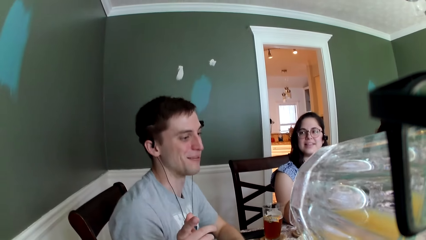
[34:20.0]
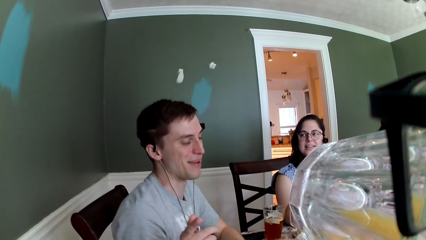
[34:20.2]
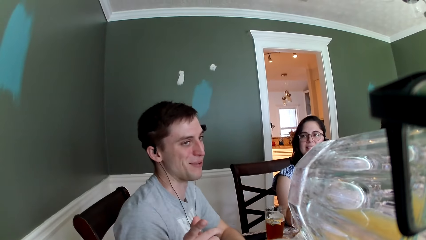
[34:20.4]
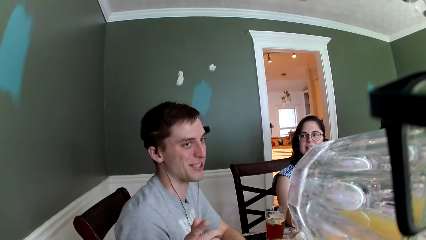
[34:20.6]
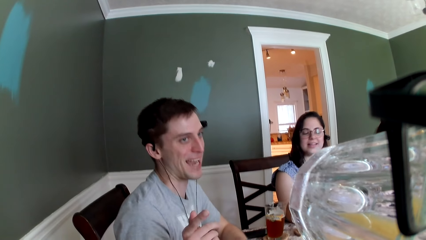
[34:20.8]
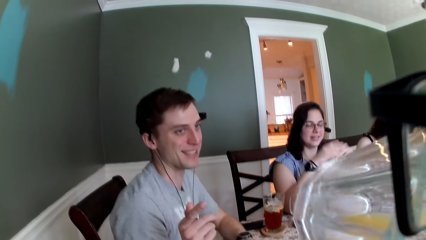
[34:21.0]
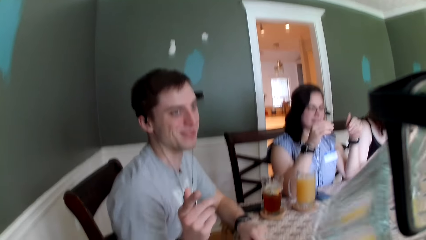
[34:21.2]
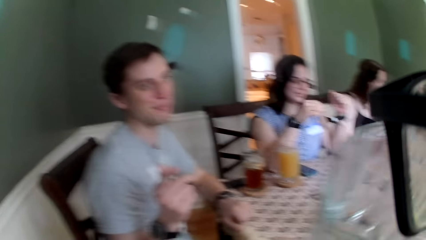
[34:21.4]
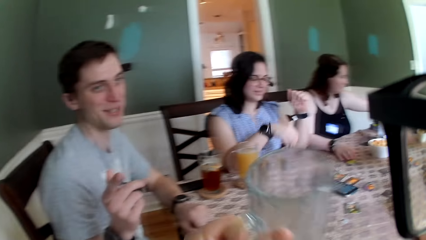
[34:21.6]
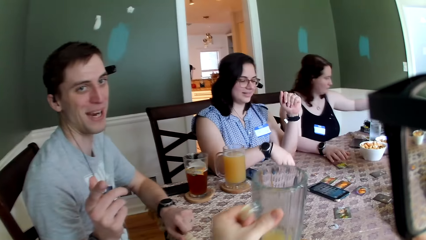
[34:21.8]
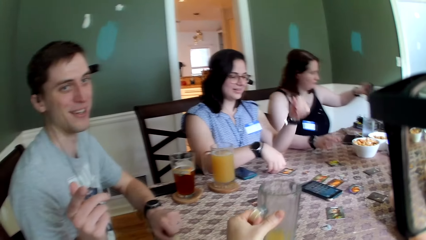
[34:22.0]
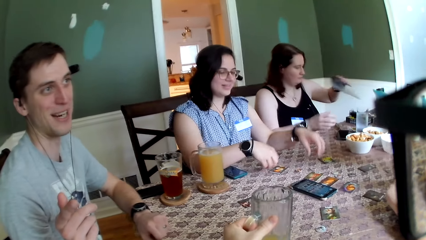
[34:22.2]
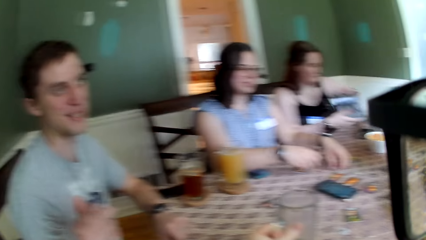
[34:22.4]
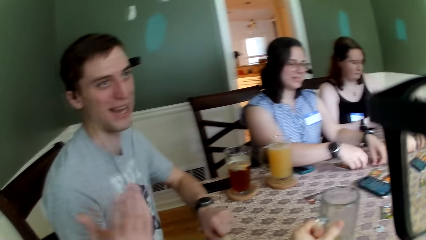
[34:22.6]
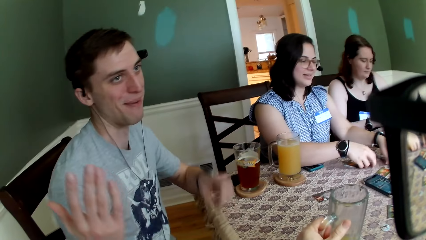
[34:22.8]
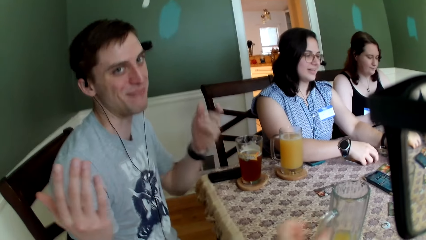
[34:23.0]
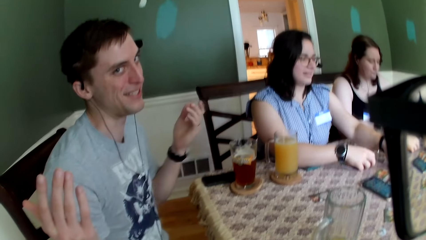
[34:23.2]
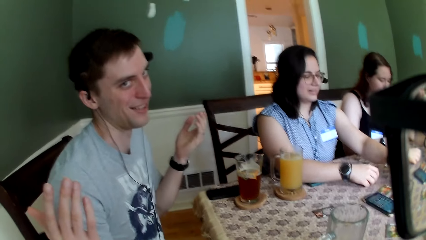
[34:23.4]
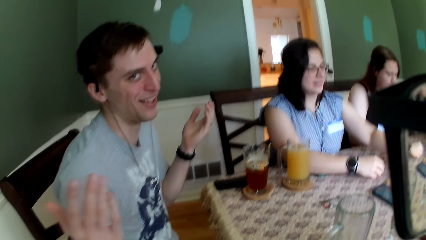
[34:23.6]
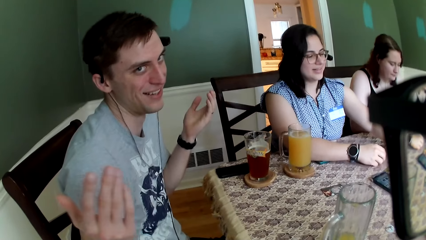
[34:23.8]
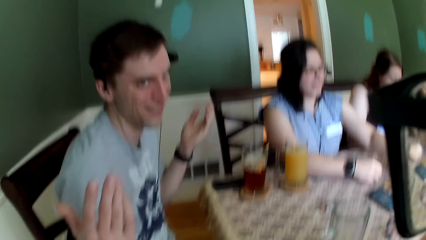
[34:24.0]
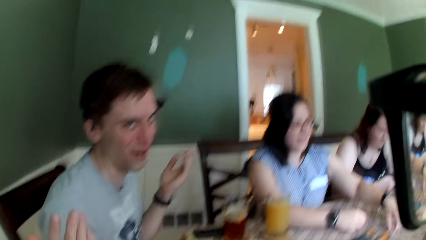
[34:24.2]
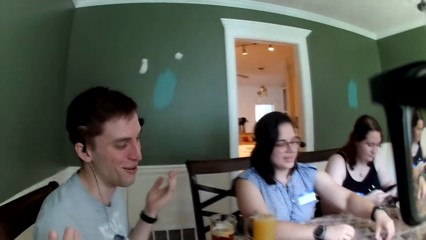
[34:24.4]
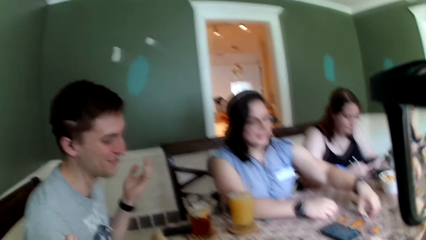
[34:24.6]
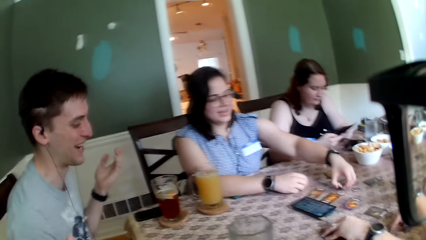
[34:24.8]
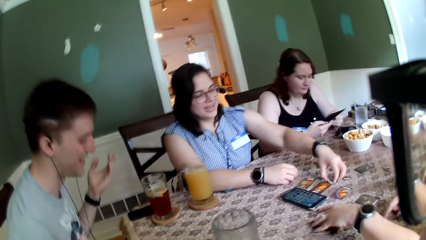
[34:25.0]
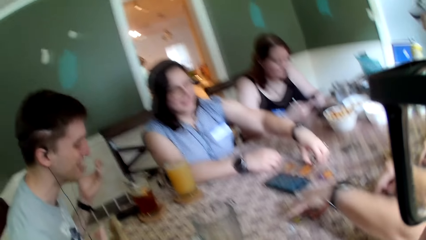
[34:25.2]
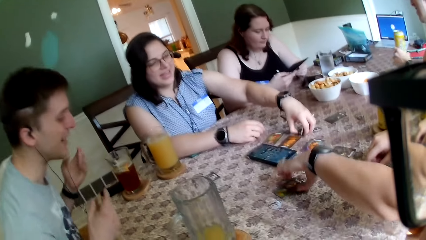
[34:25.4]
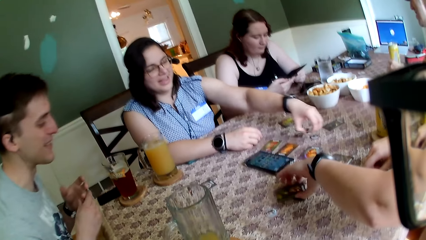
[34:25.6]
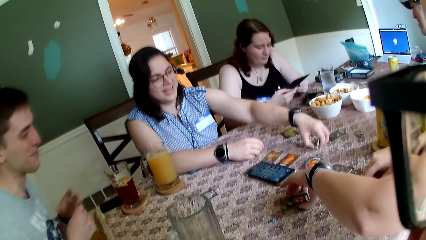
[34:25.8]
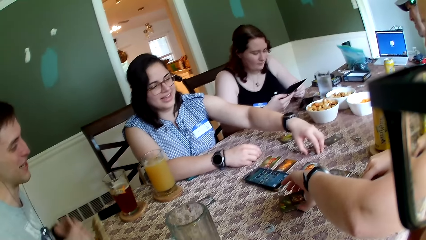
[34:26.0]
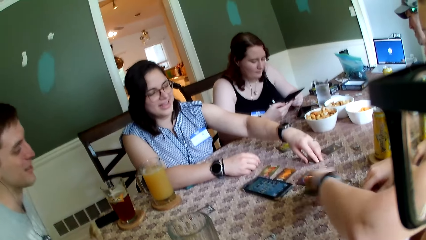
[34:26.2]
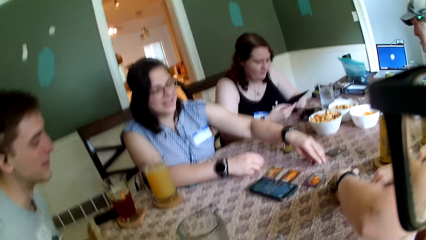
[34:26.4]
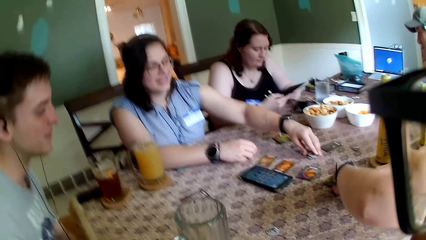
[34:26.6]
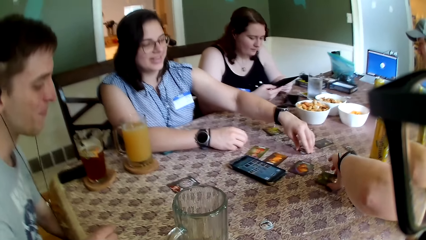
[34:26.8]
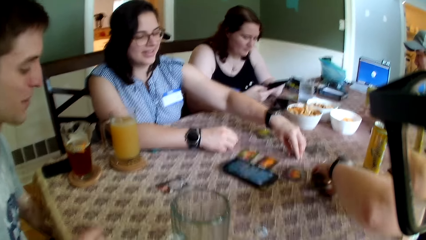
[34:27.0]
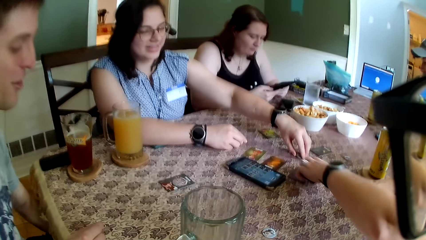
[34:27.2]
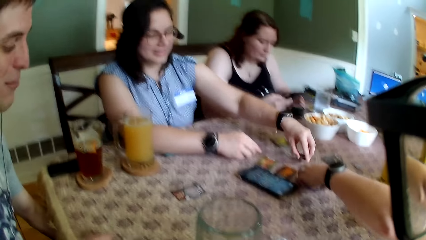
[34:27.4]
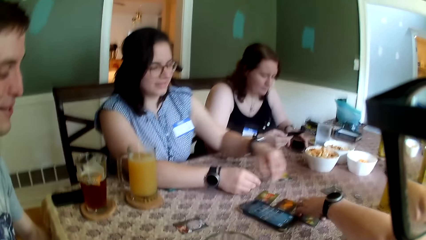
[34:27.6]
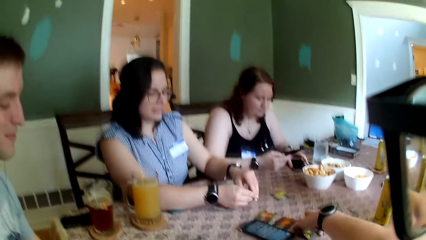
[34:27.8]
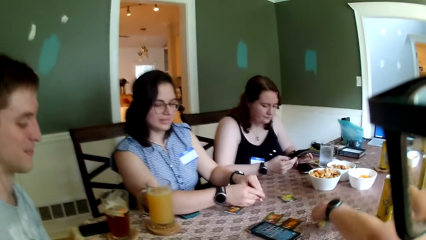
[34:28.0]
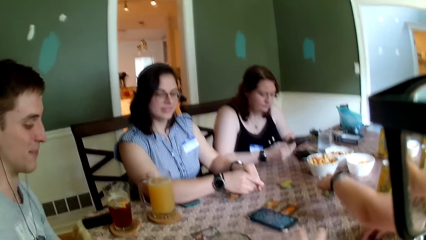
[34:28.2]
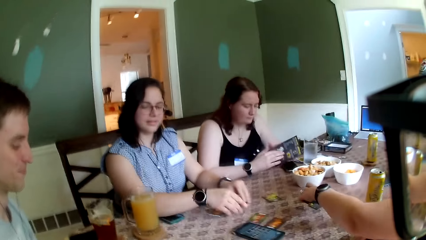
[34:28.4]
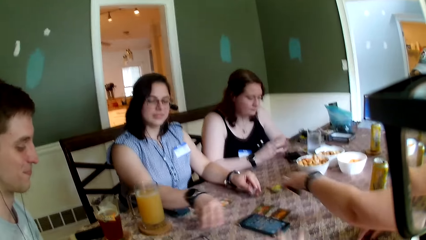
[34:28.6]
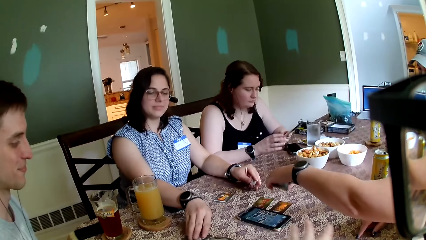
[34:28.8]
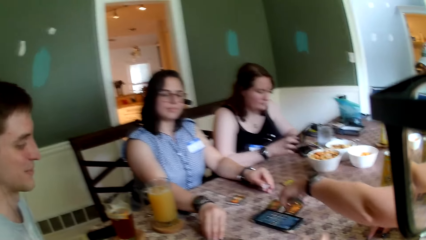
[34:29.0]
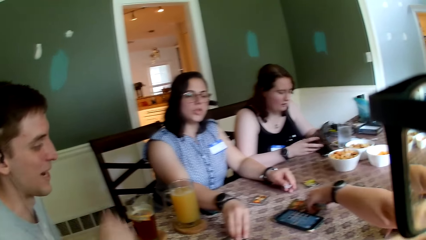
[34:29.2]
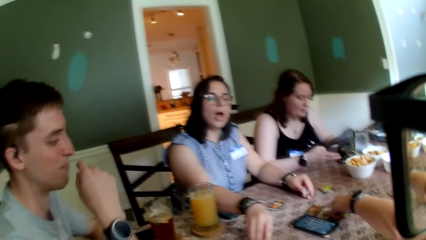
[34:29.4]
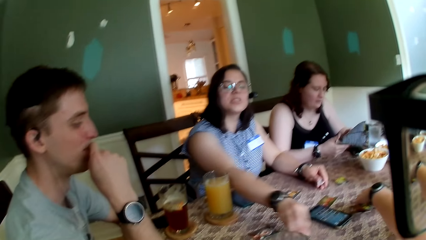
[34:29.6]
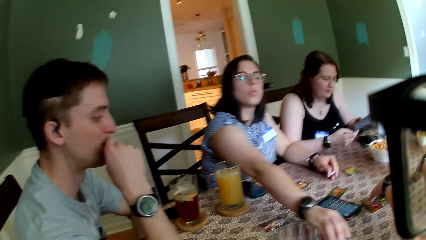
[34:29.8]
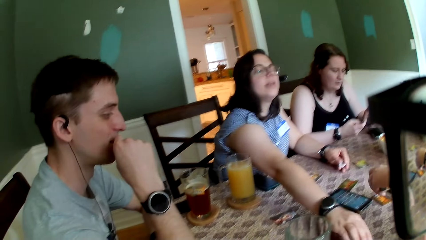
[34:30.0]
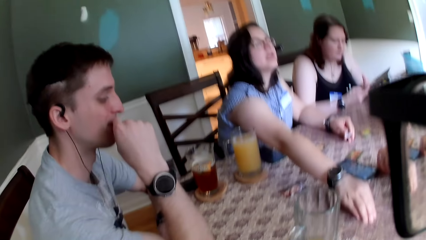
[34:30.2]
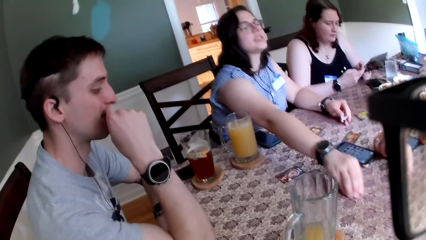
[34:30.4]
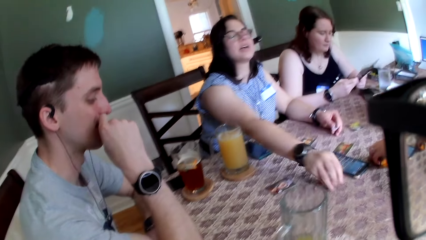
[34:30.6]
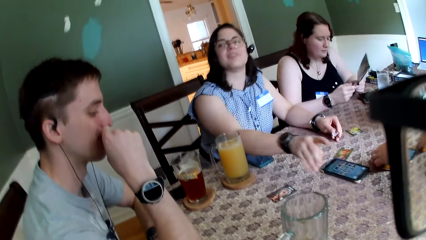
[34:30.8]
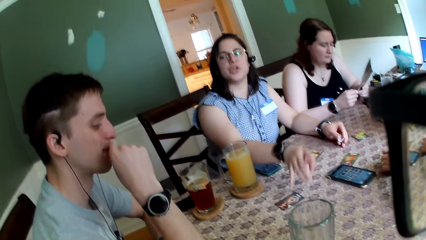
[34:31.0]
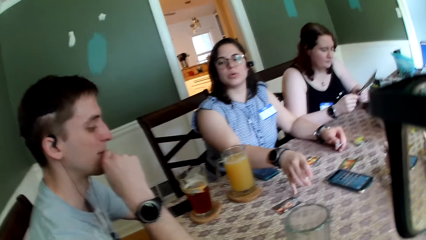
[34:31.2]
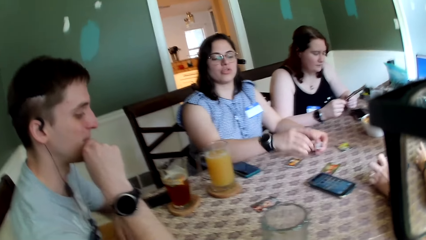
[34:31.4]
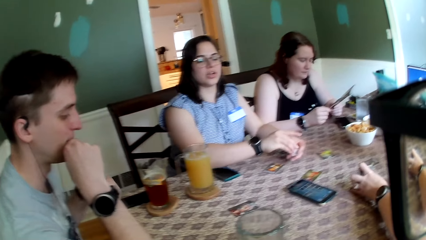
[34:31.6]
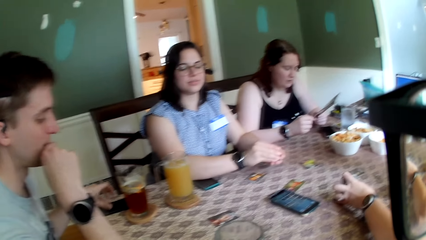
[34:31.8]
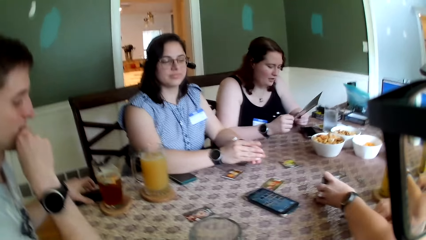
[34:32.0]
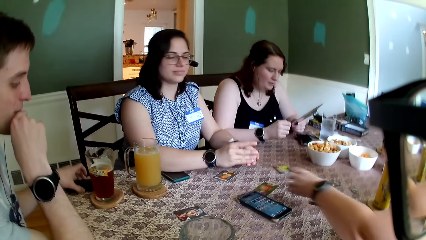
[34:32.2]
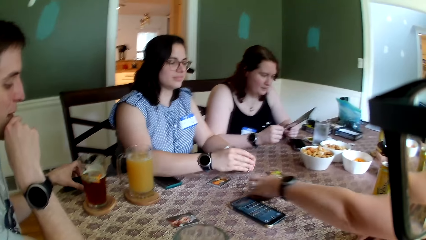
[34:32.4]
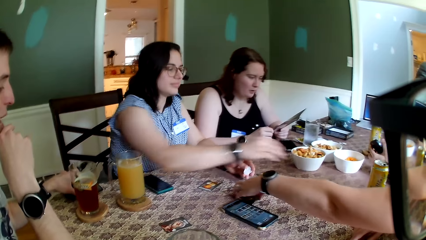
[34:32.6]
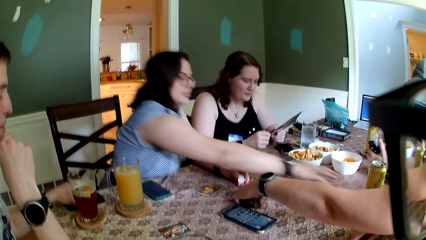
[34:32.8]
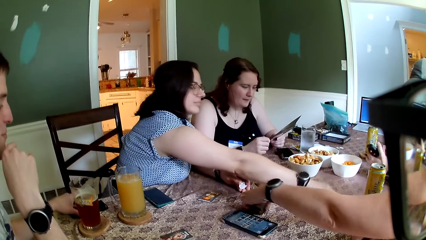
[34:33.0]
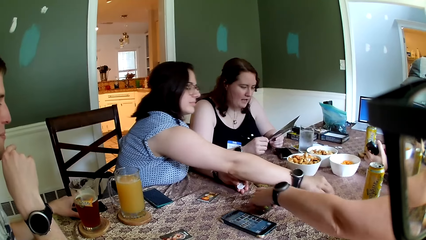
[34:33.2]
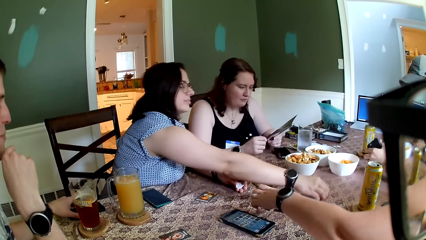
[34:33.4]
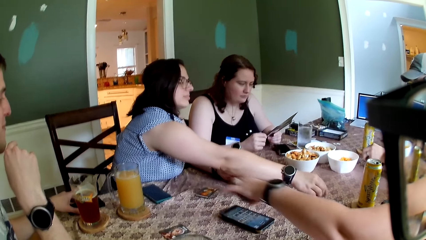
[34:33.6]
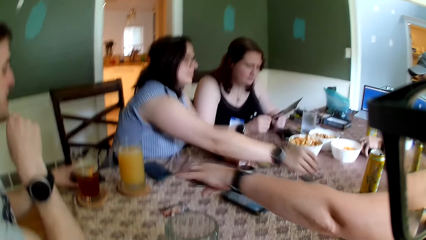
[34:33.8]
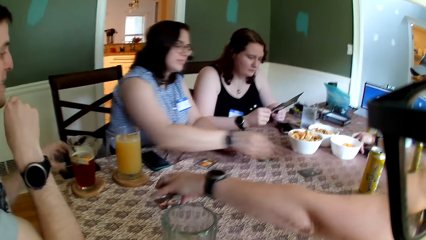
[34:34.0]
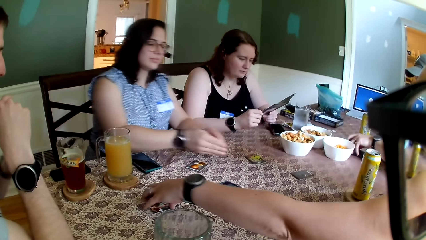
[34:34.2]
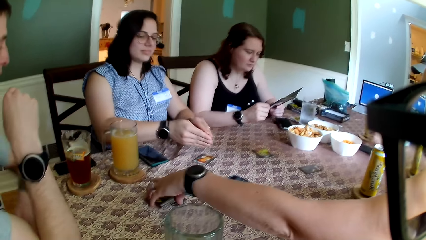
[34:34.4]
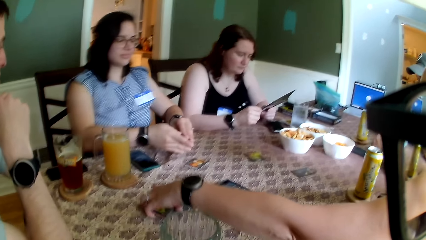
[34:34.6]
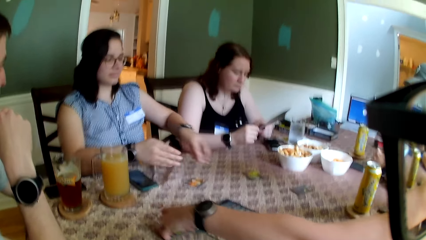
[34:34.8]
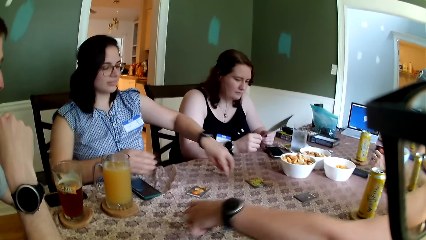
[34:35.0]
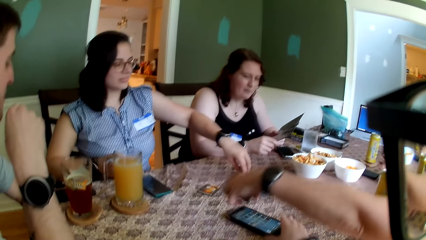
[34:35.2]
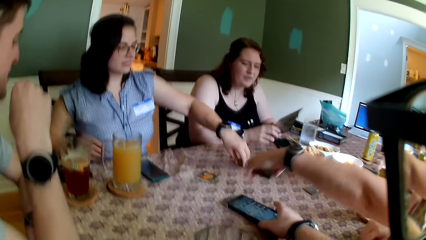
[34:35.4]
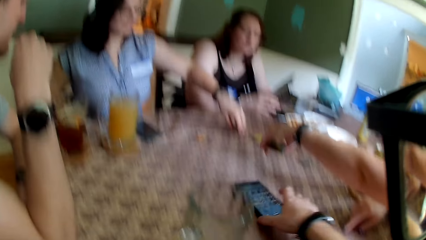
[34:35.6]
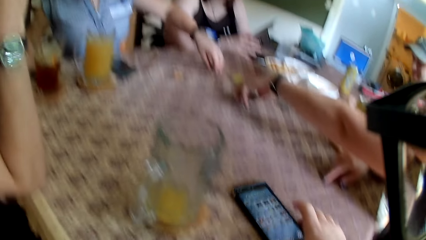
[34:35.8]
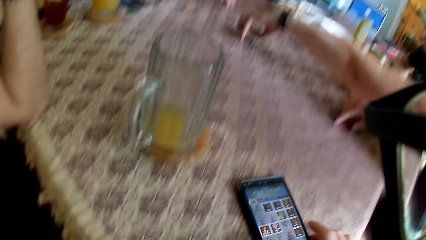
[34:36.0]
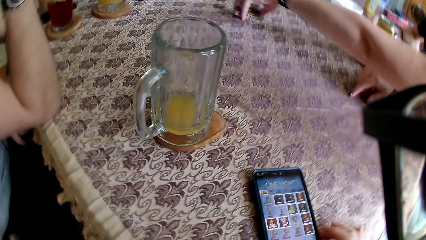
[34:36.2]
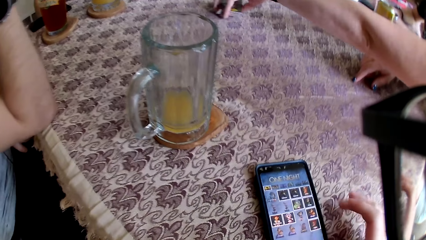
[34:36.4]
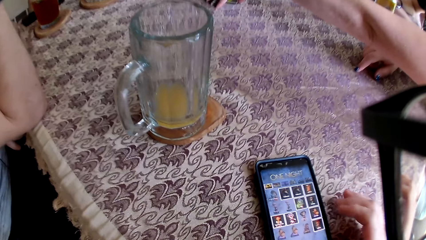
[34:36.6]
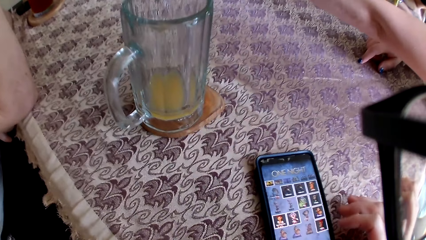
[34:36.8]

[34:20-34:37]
The camera wearer sips the drink. They drop the glass cup on the coaster on the table with their left hand. A woman picks up a paper from the table with her left hand. Another woman picks up the token from the table with her left hand. The camera wearer converses with a man. The second woman drops the token on the card on the table with her left hand. A third woman picks up the card from the table with her left hand, drops the card on the table with her left hand, and picks up the card from the table with her left hand. The second woman picks up the token from the table with her left hand. The camera wearer looks around. The second woman picks up the token from the table with her right hand. The third woman drops the token on the table with her left hand. The camera wearer converses with the third woman. The third woman picks up the cards from the table with her left hand. The camera wearer moves a phone on the table with their right hand. The third woman places the cards on the table.
